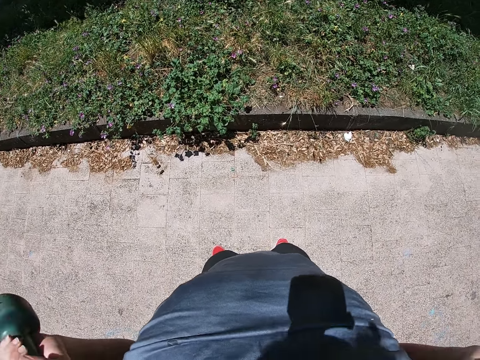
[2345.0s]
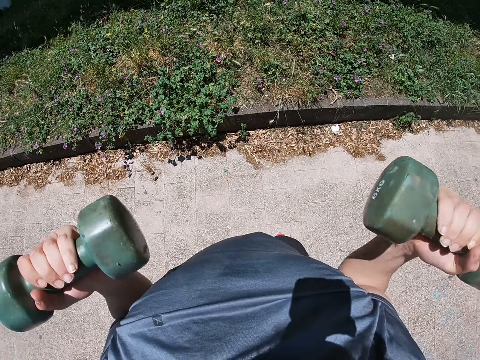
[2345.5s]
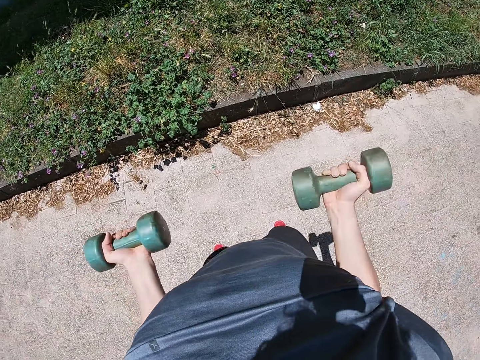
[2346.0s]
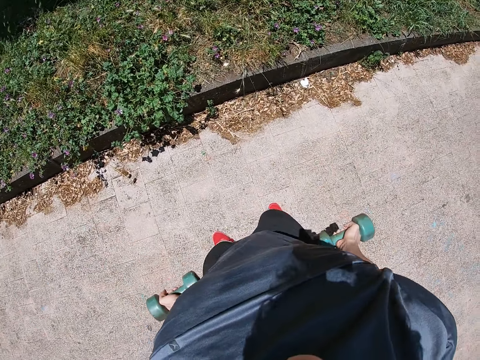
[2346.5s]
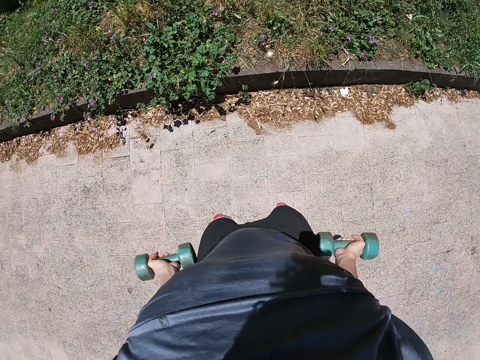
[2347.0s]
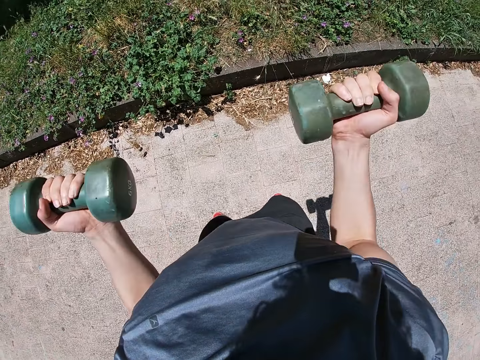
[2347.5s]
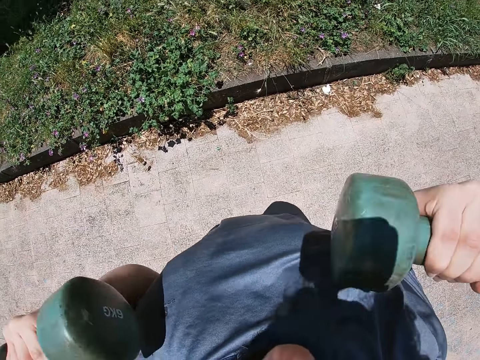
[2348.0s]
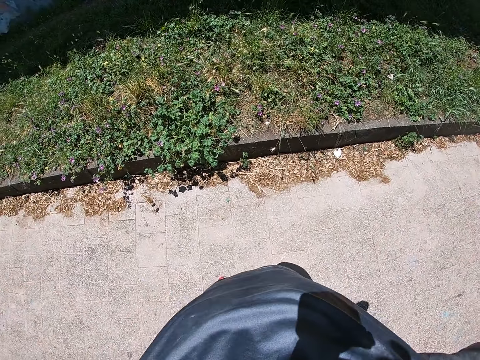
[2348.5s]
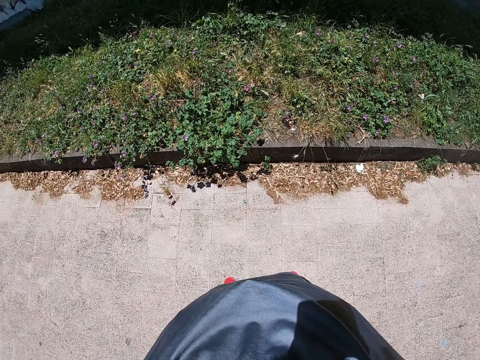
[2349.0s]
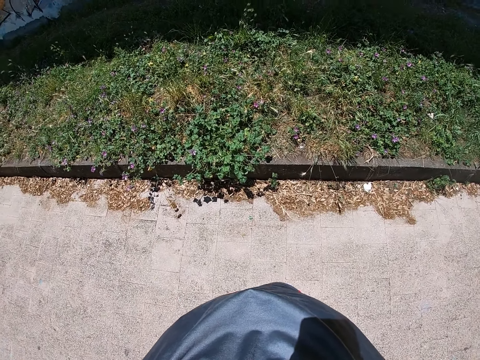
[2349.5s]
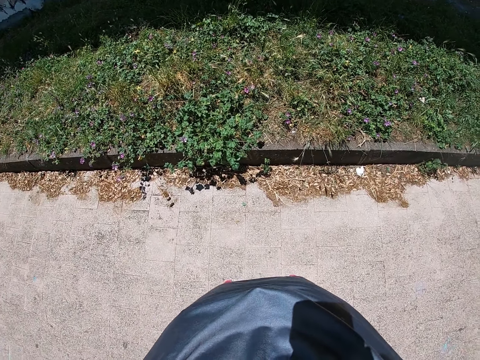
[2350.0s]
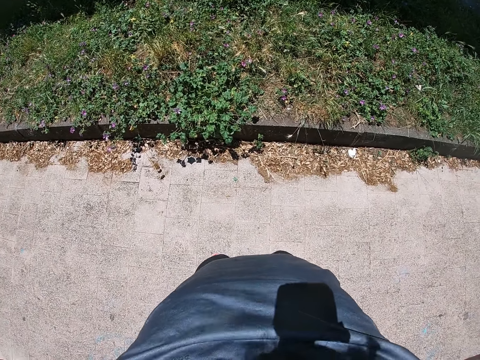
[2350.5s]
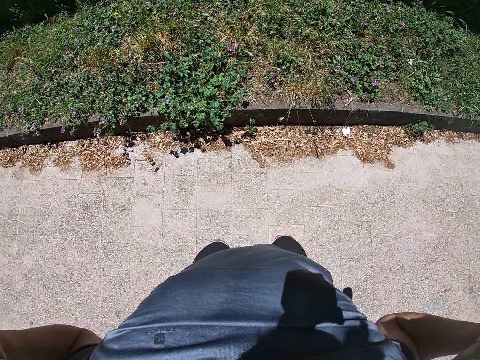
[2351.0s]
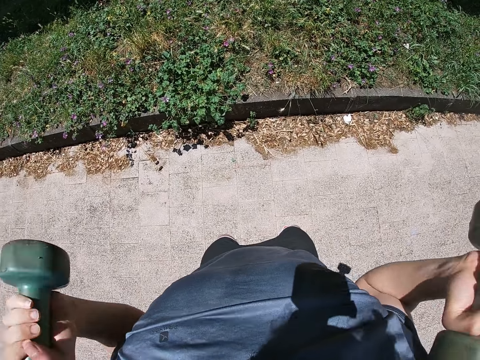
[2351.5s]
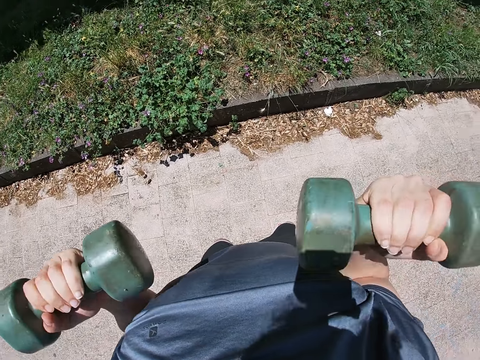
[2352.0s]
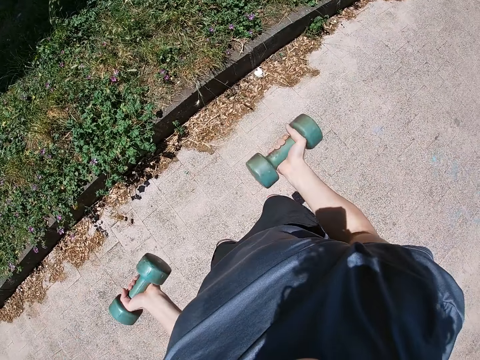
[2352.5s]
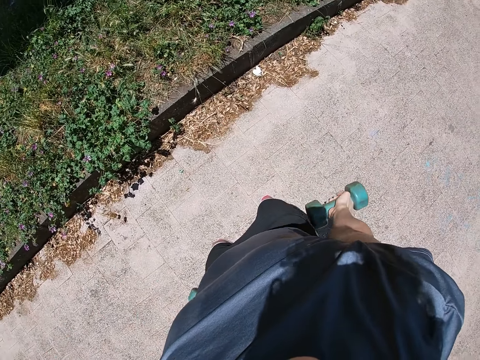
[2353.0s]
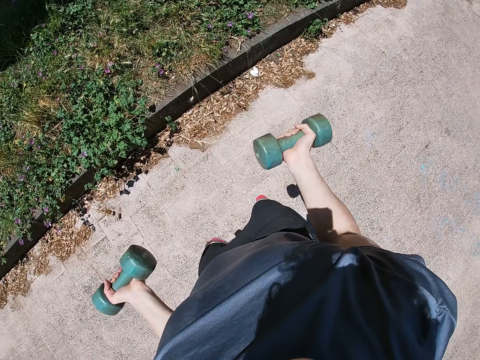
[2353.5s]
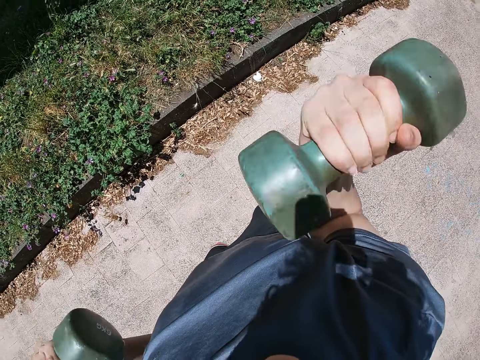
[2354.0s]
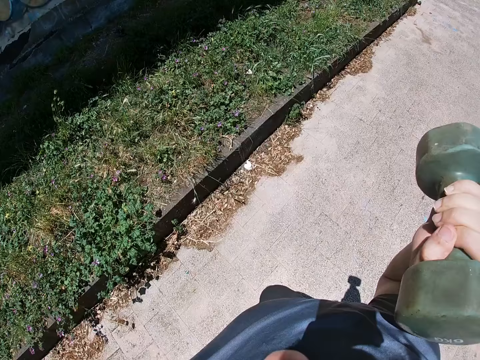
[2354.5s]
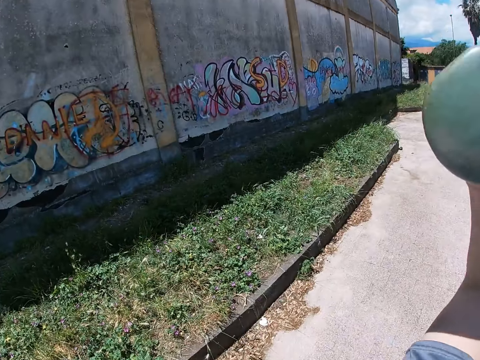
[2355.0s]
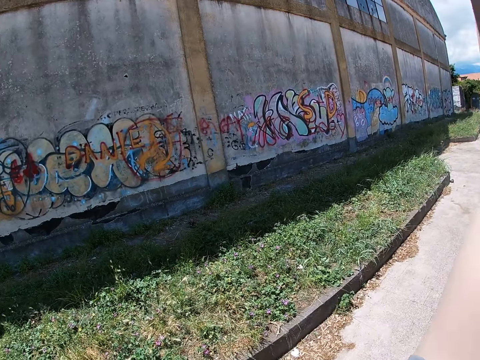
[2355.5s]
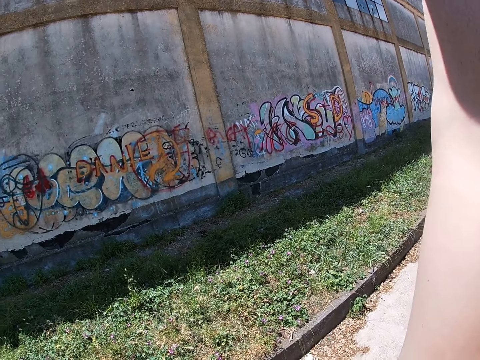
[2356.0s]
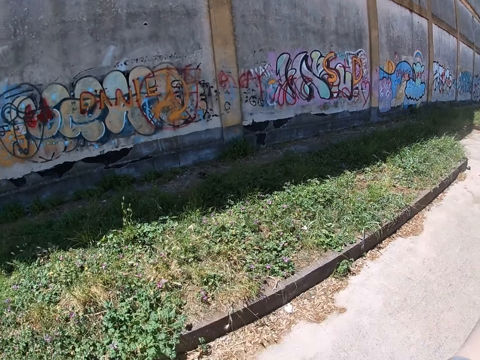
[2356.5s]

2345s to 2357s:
The camera wearer lowers the dumbbells with both hands. He lifts the dumbbells towards his chest with both hands. He stretches both hands sideways with the dumbbells in them. He lowers the dumbbells with both hands. He lifts the dumbbells towards his chest with both hands. He lifts the dumbbells upward with both hands.

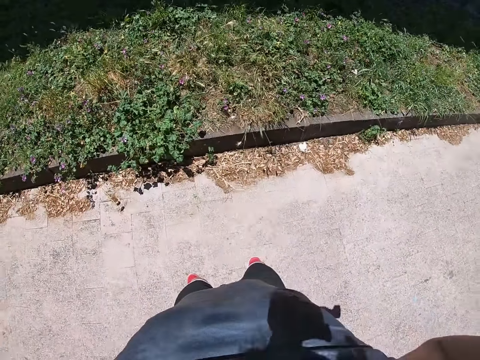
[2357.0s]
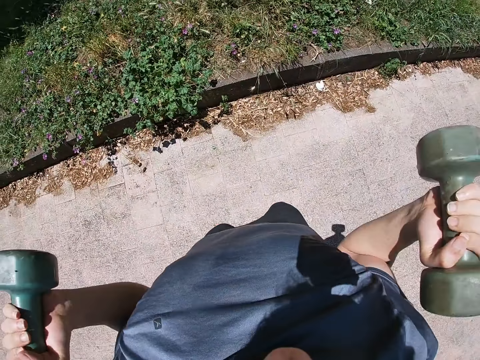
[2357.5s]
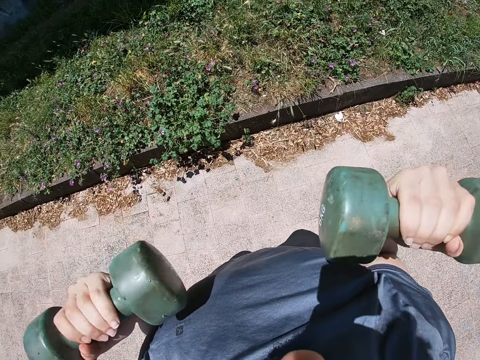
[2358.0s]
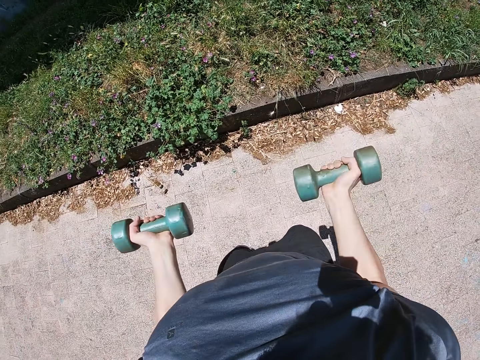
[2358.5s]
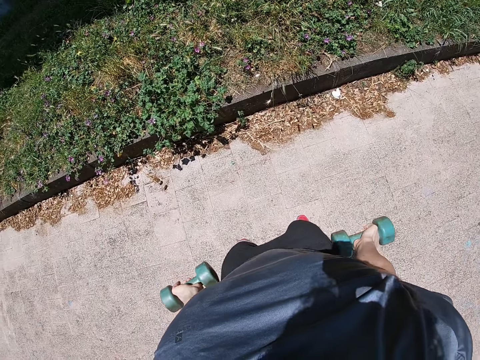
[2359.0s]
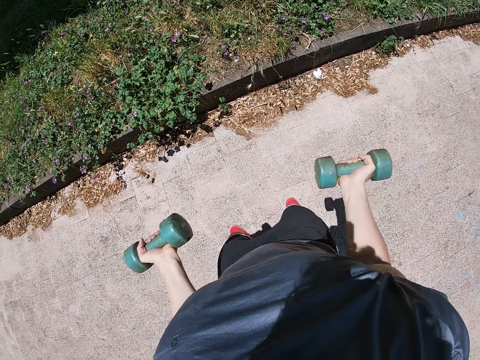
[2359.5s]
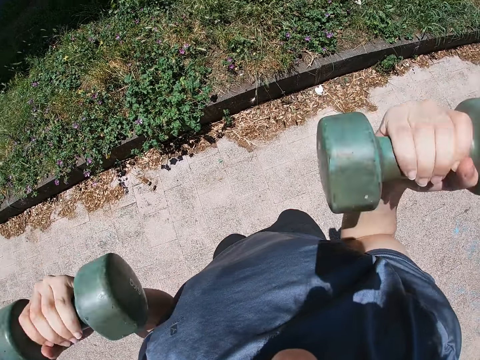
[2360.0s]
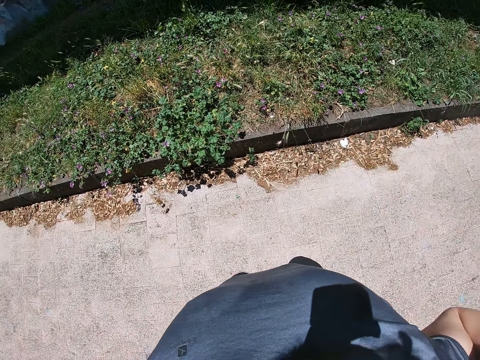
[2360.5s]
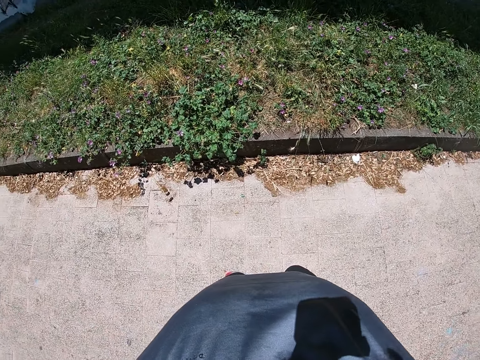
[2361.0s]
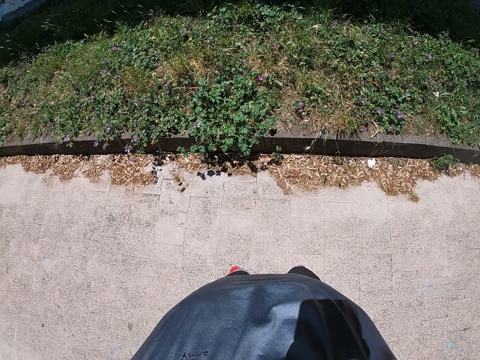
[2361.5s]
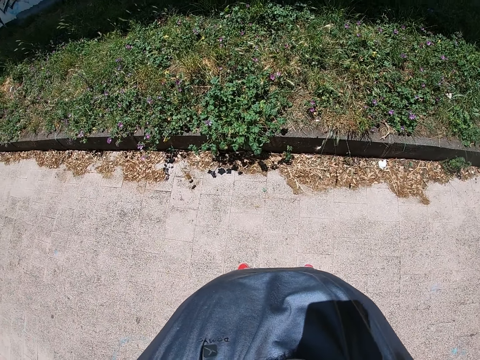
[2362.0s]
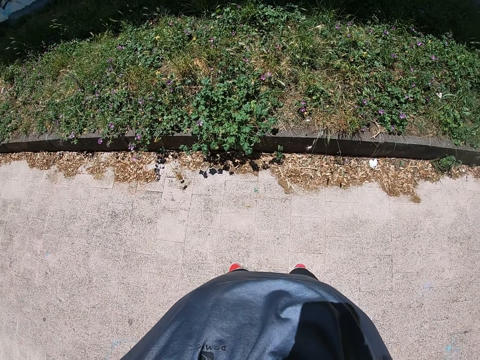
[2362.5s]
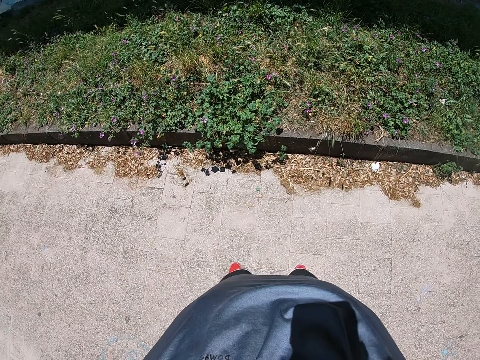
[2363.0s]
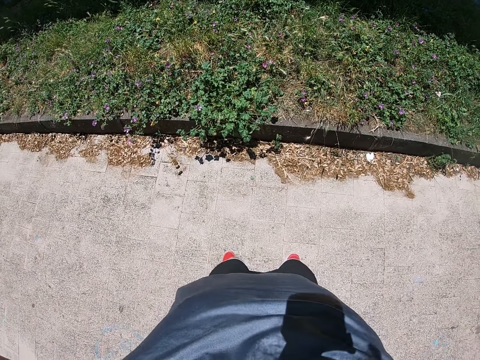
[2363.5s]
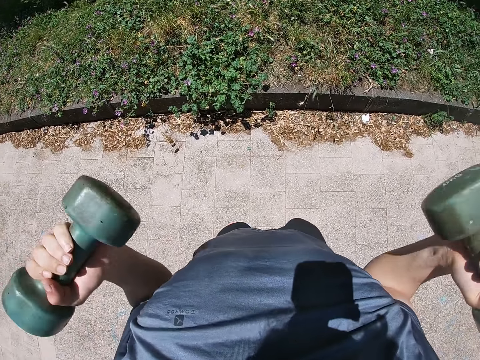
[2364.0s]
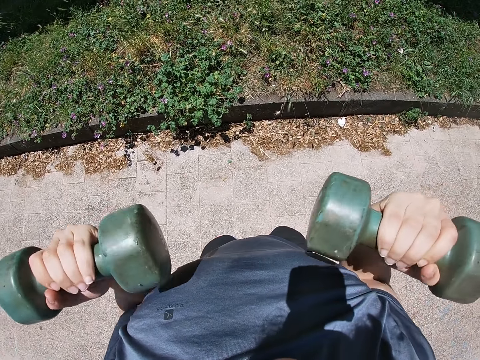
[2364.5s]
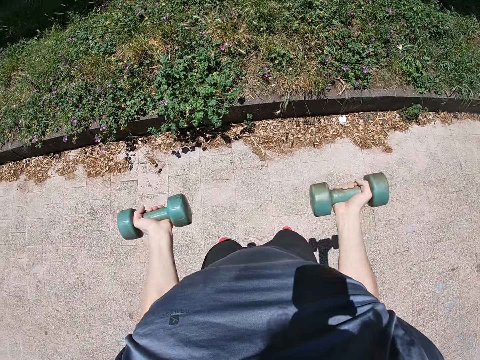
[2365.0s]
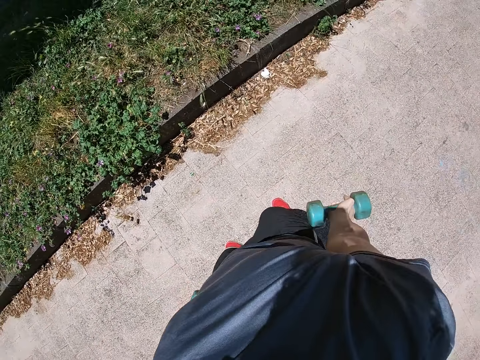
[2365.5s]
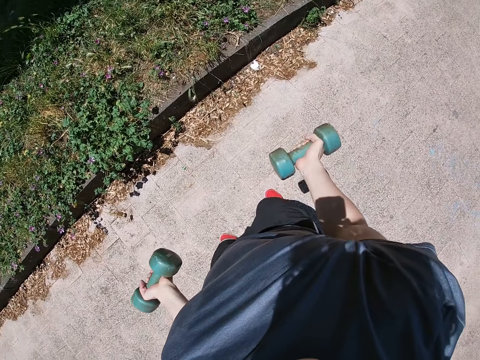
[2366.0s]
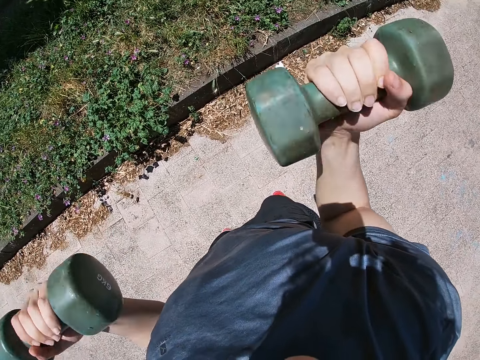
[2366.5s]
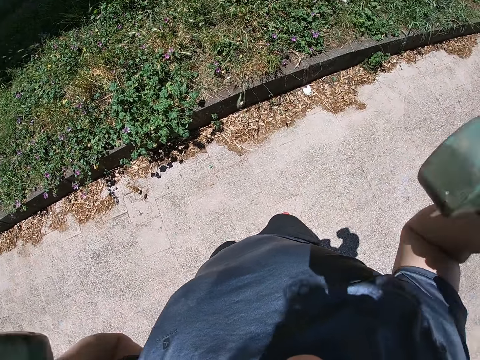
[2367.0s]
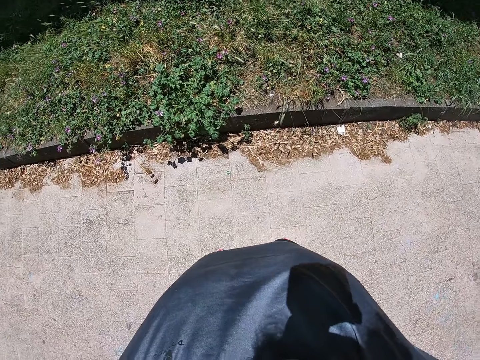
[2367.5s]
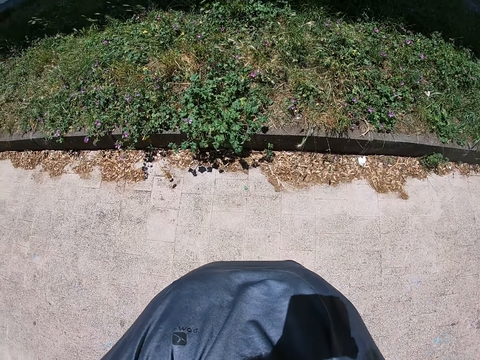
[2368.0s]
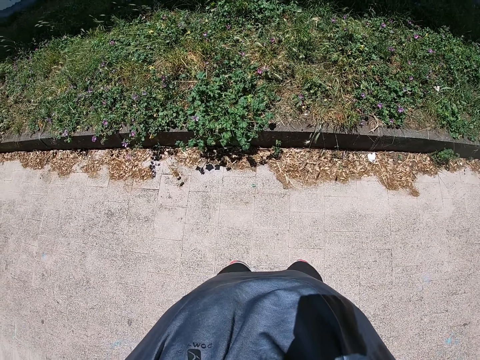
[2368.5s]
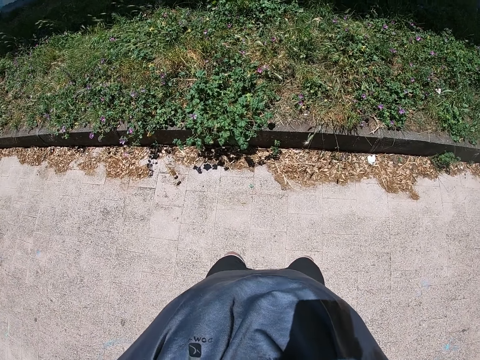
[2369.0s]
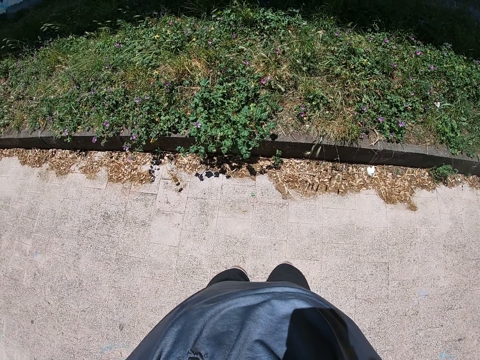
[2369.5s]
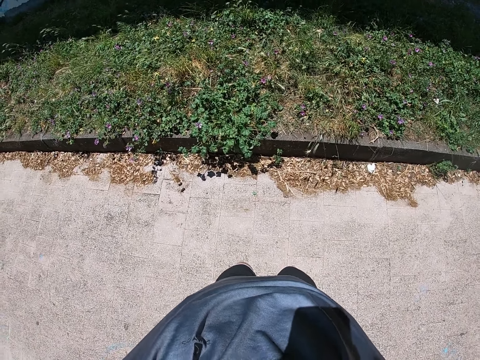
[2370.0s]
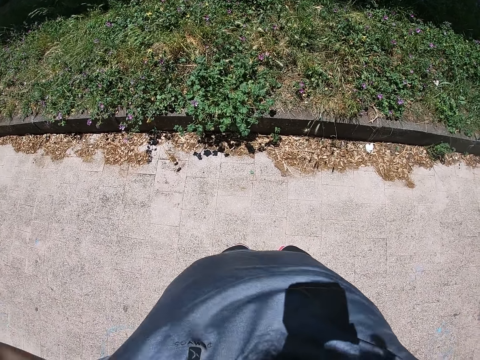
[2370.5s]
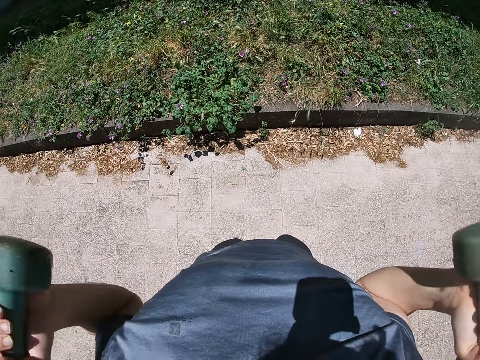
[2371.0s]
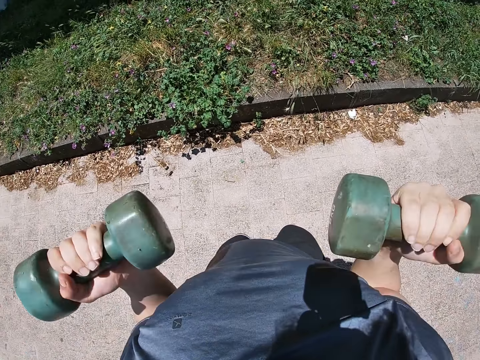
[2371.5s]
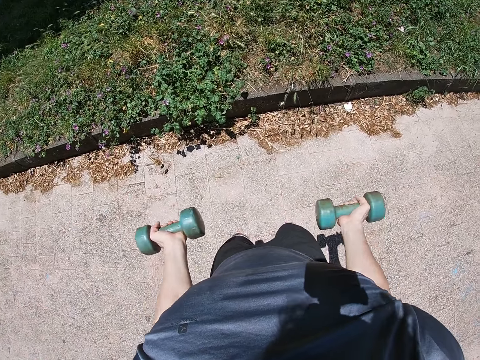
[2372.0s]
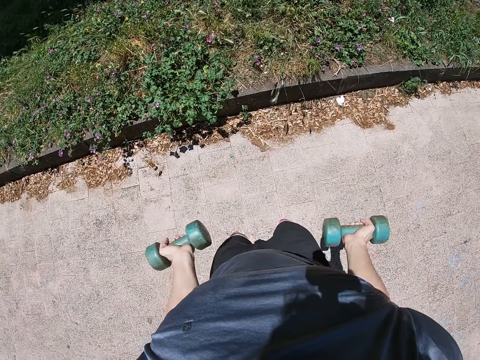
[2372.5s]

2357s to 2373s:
The camera wearer lowers the dumbbells with both hands. He lifts the dumbbells towards his chest with both hands. He stretches both hands sideways with the dumbbells in them. He lowers the dumbbells with both hands. He lifts the dumbbells towards his chest with both hands. He stretches both hands sideways with the dumbbells in them. He lowers the dumbbells with both hands.
